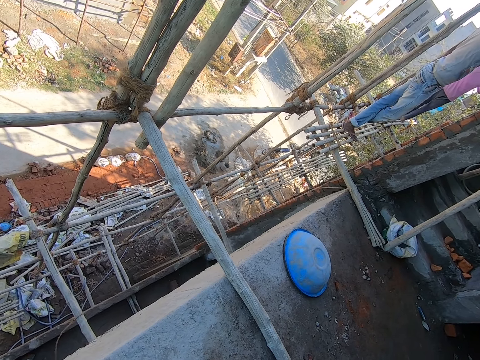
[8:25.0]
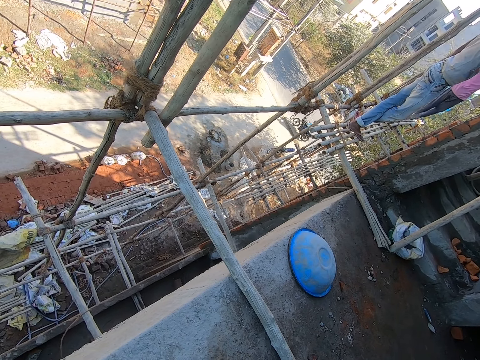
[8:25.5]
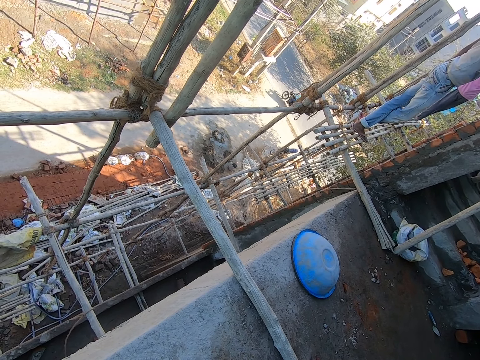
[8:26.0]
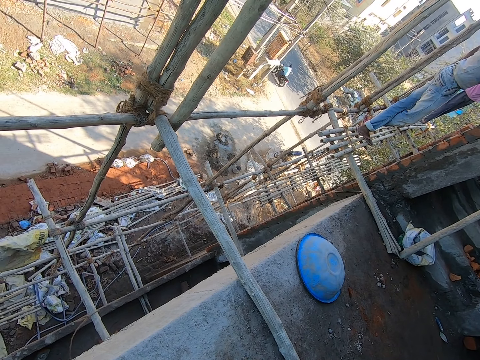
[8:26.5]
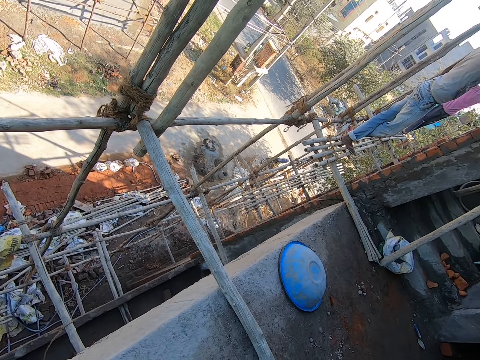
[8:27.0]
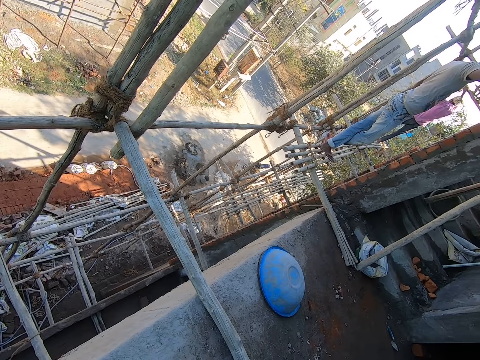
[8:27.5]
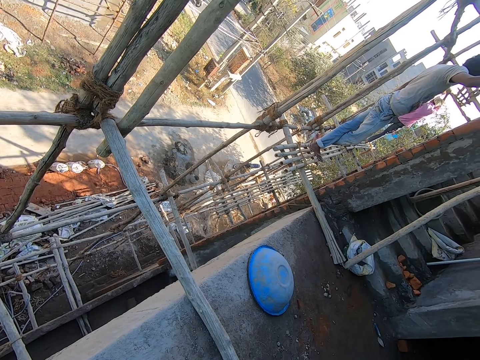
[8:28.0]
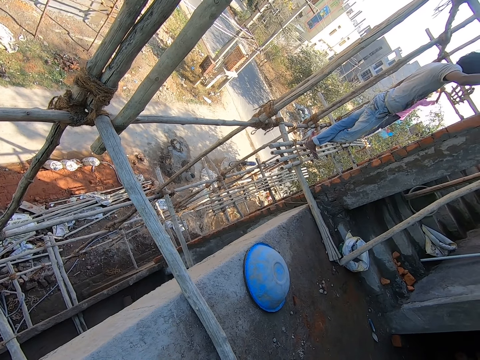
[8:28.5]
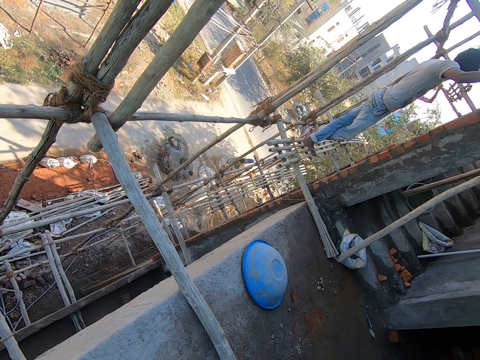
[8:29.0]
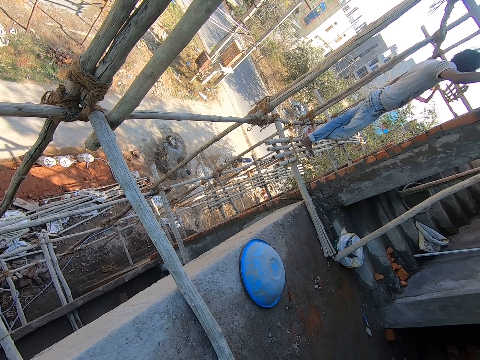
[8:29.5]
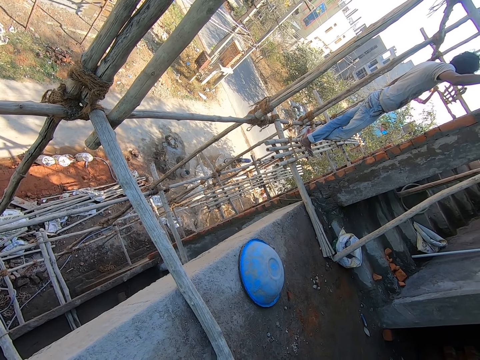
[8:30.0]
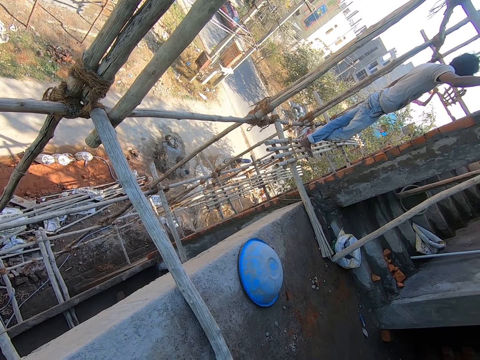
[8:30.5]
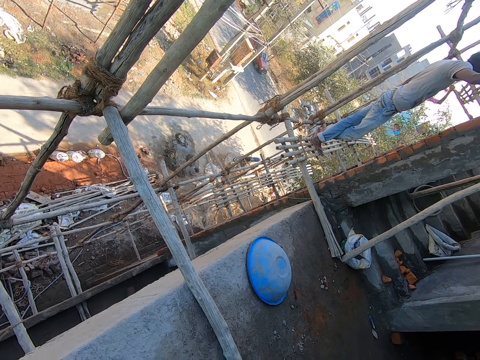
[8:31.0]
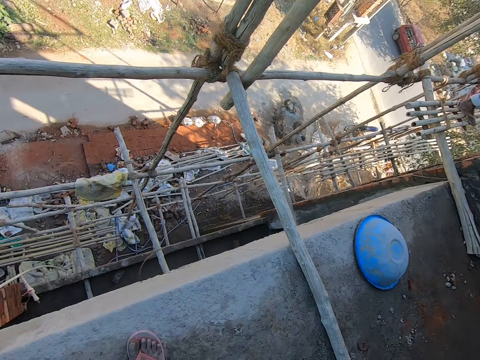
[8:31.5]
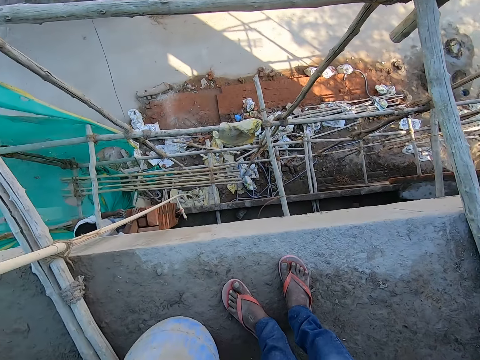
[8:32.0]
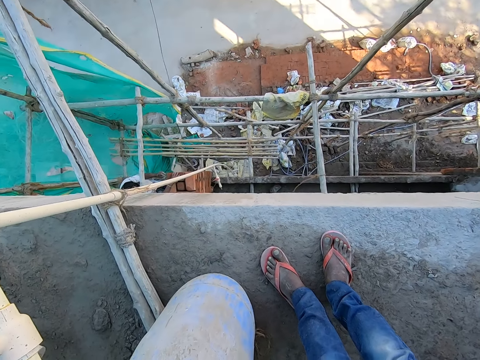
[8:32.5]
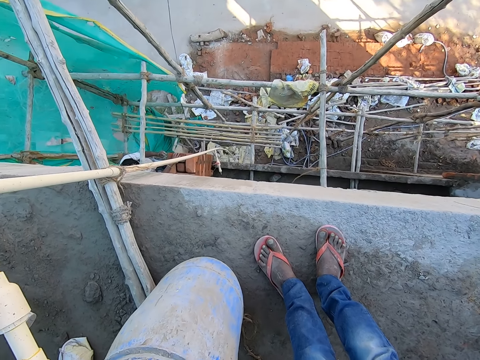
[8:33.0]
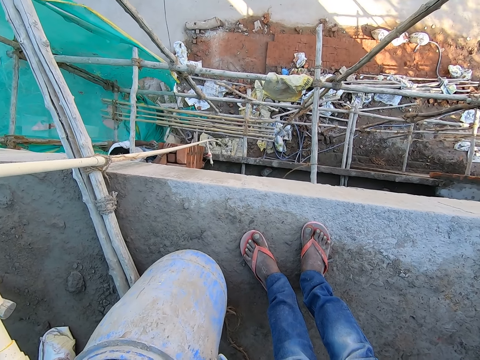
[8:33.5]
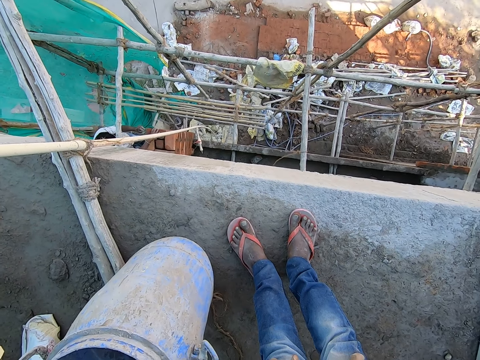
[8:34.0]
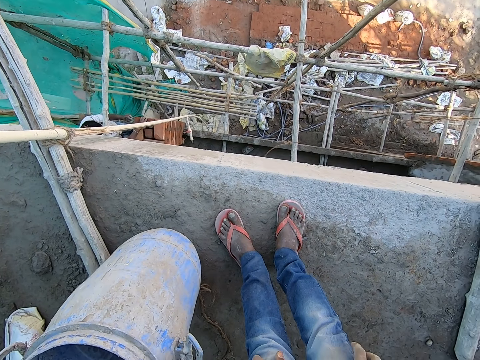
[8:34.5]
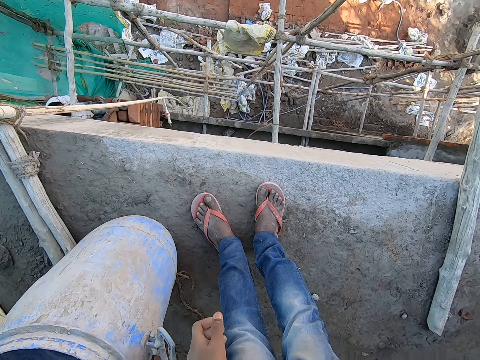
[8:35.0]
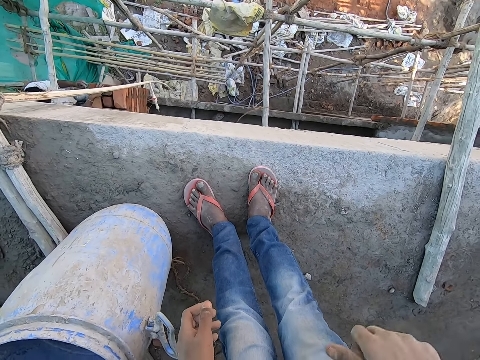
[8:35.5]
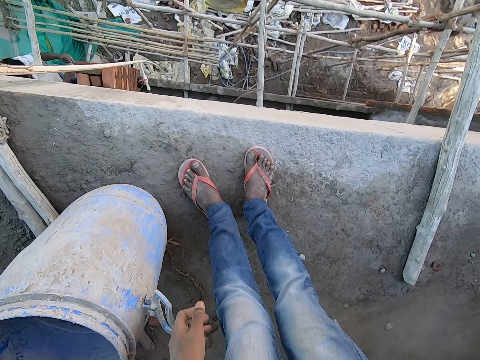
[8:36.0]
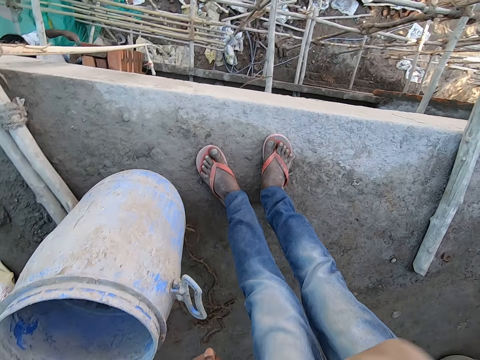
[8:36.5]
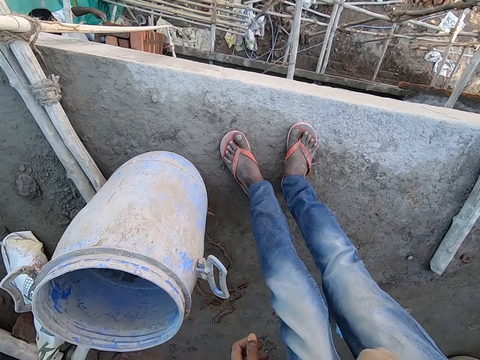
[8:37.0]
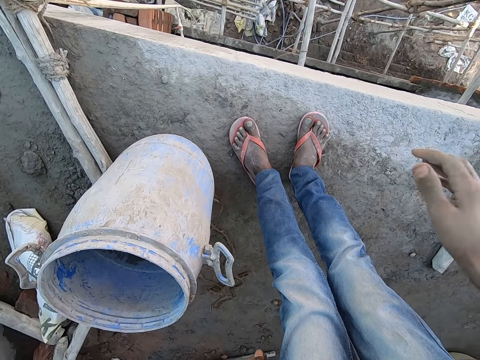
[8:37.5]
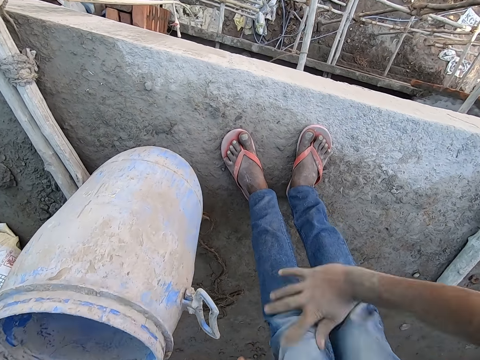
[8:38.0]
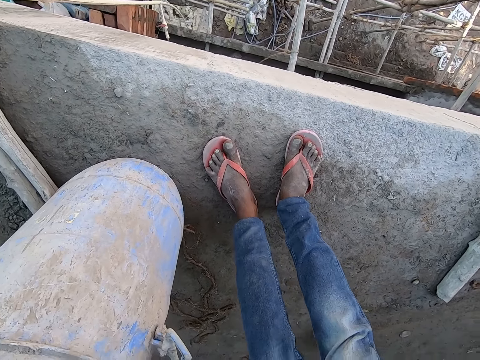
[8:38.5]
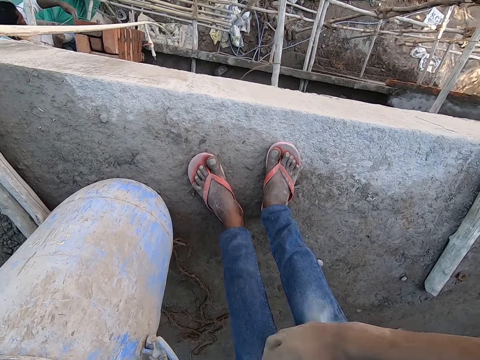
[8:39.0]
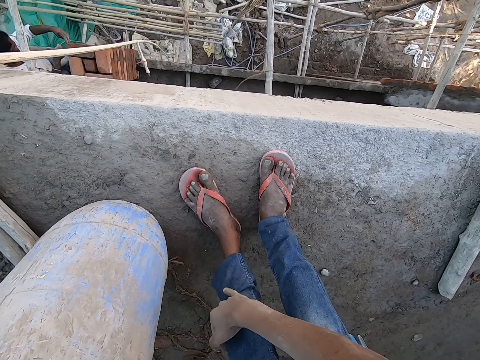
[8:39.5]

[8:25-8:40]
The man examines the bricks on the wall with the plumb bob in his left hand. The camera wearer dusts his trouser with his right hand.

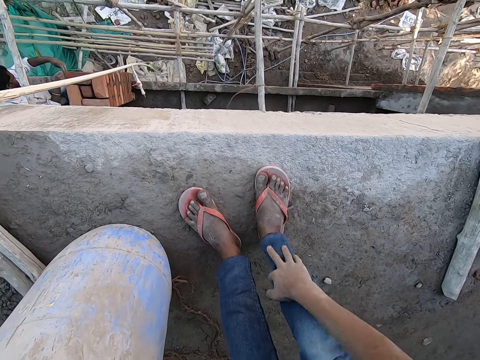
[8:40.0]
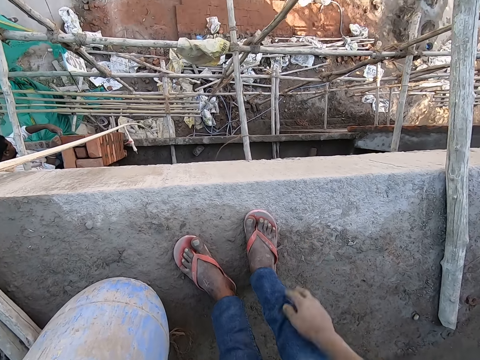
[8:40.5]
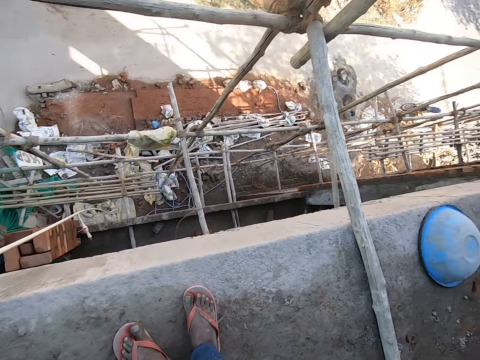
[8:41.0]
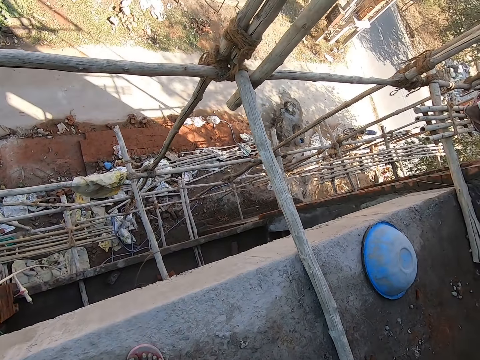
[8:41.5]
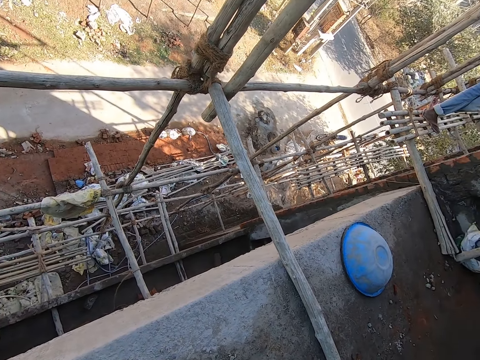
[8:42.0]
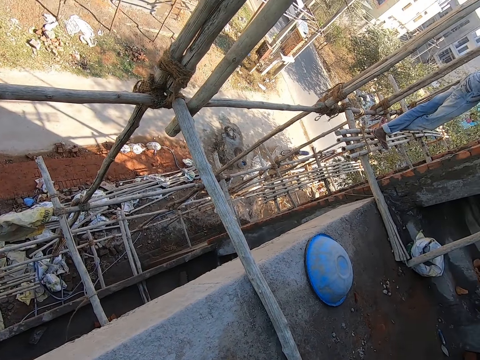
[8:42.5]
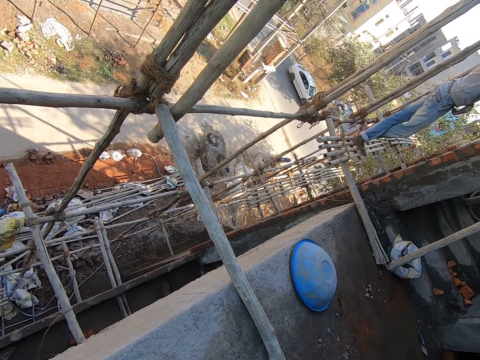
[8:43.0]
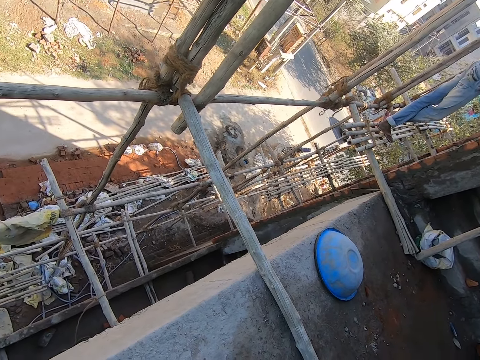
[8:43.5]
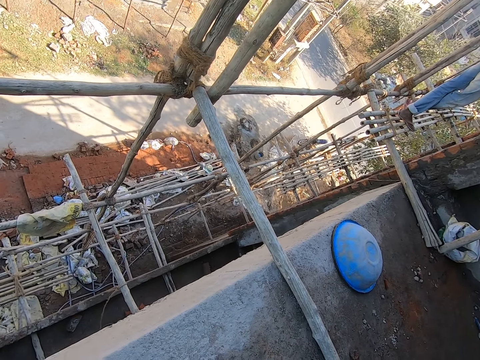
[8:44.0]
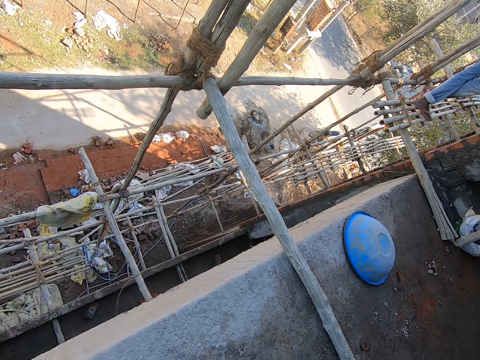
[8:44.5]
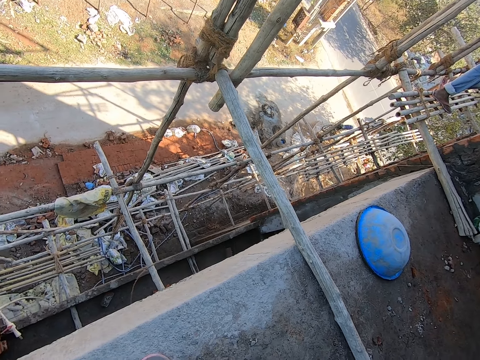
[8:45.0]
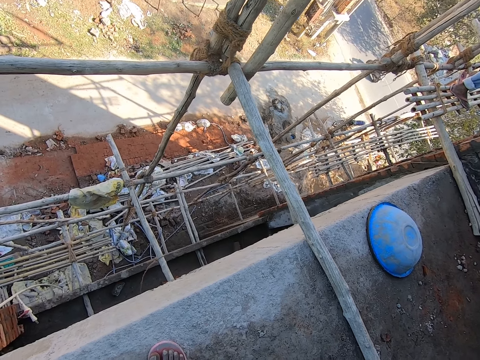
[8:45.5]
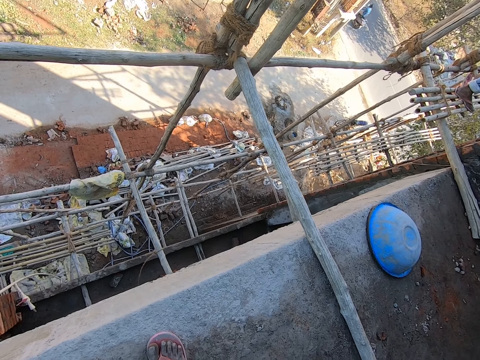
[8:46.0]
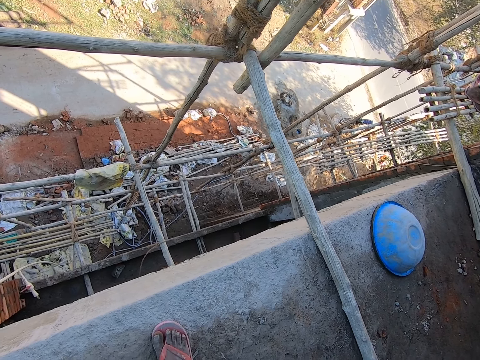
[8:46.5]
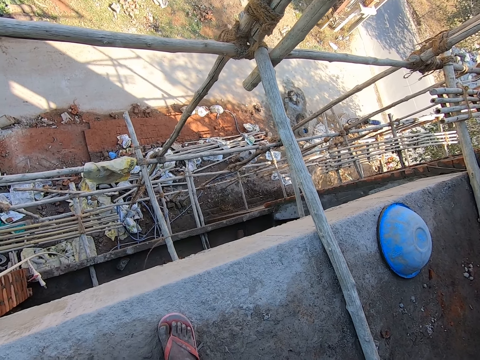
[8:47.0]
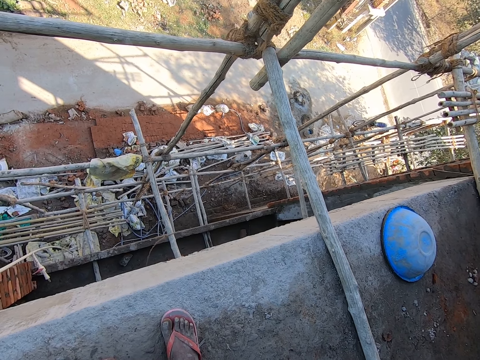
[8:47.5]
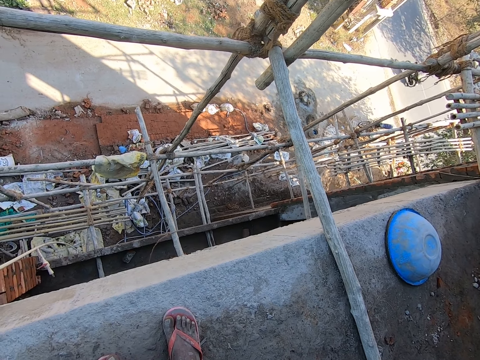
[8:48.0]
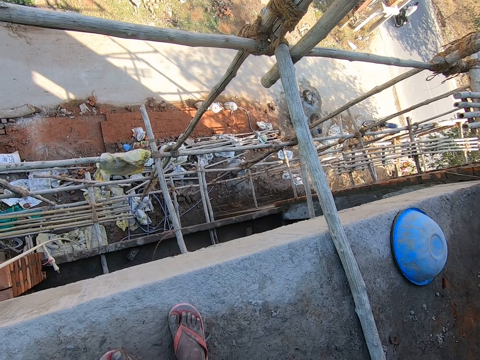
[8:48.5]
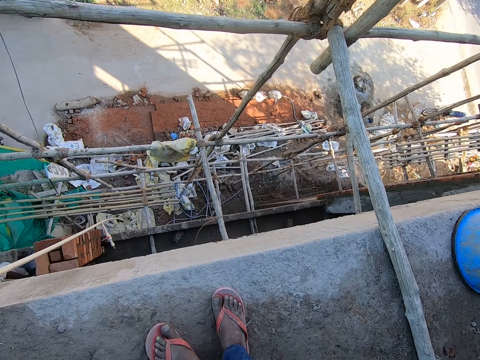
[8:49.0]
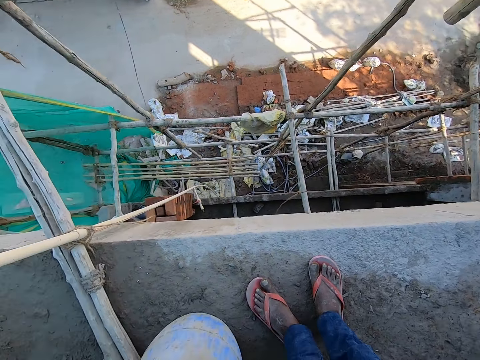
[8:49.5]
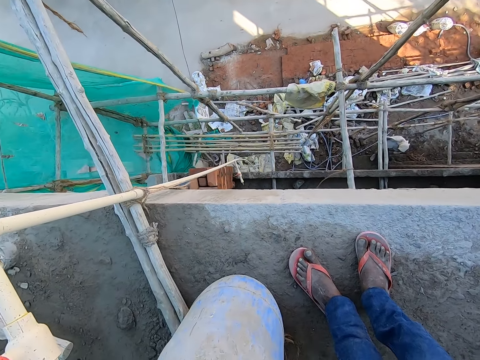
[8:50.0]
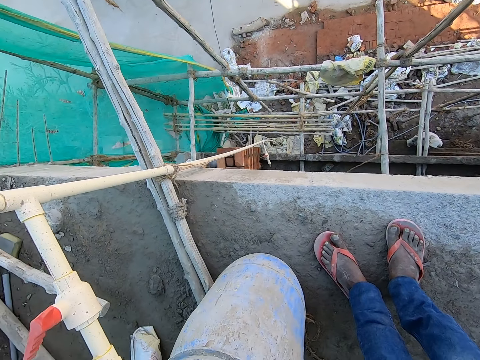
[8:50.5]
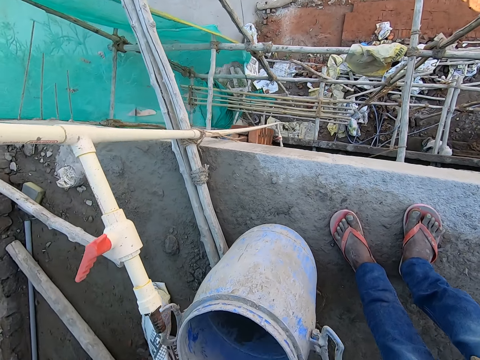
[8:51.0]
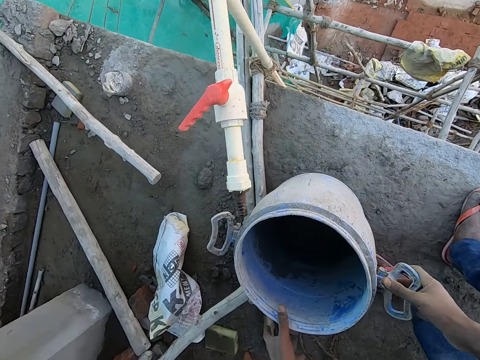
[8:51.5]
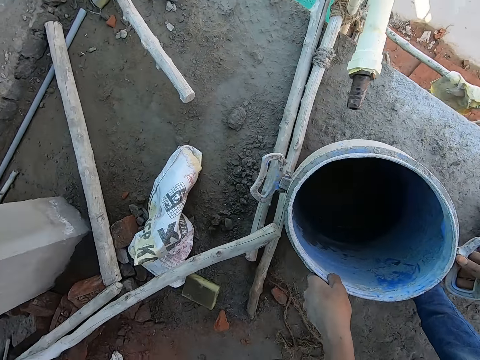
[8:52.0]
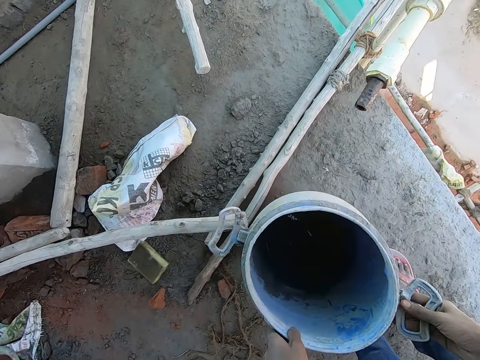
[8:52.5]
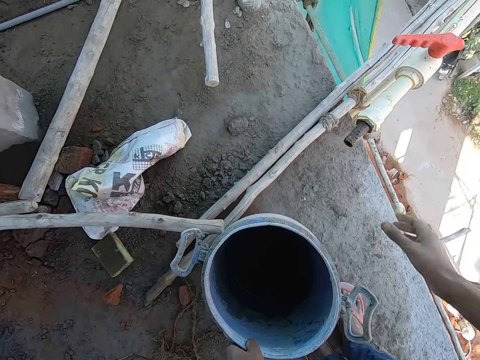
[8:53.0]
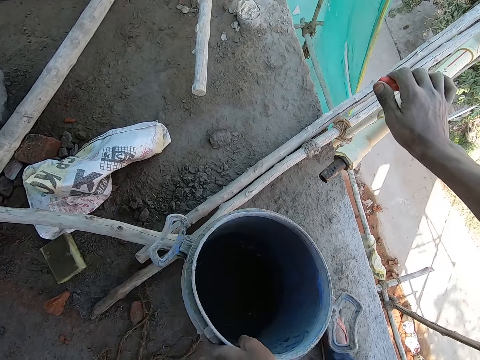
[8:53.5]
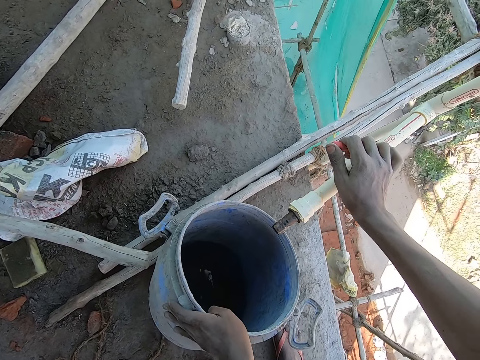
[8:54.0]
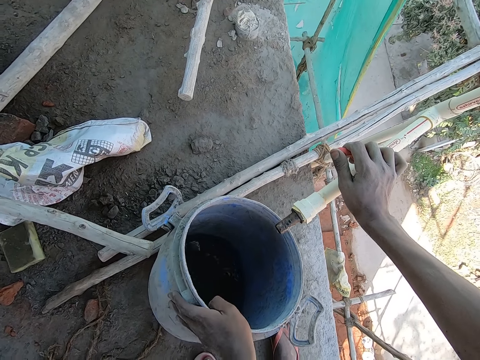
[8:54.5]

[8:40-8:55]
The camera wearer looks down the building. A woman walks to the building. The camera wearer adjusts a drum on the floor with both hands. He touches the barrel. He drags the barrel on the ground. He holds a tap with his right hand. He tilts the drum on the floor with his left hand. He touches the hose pipe.
